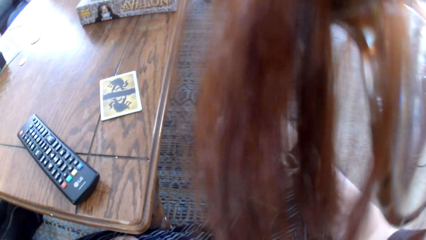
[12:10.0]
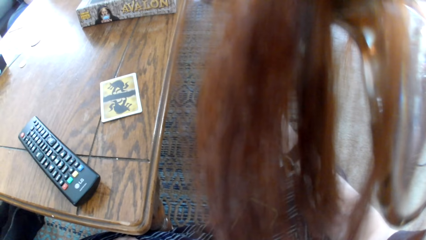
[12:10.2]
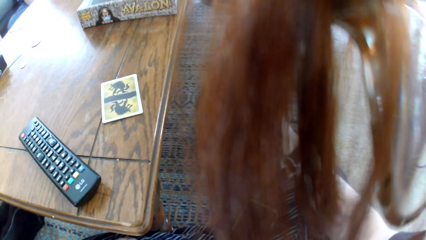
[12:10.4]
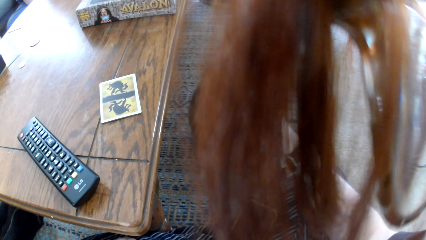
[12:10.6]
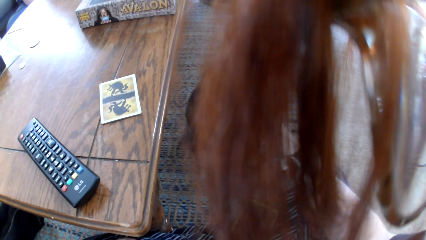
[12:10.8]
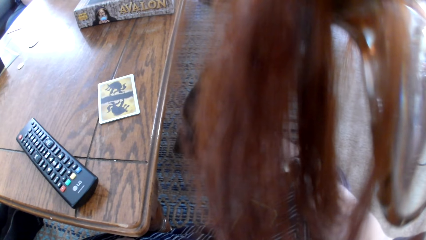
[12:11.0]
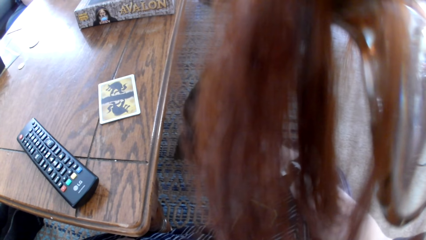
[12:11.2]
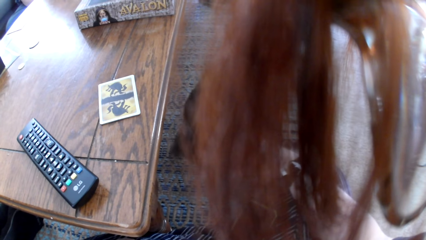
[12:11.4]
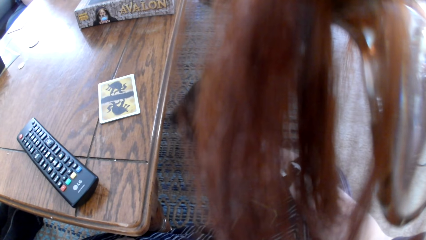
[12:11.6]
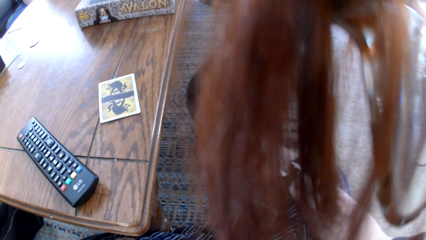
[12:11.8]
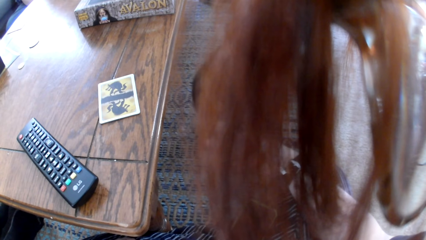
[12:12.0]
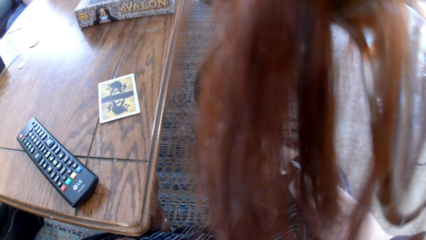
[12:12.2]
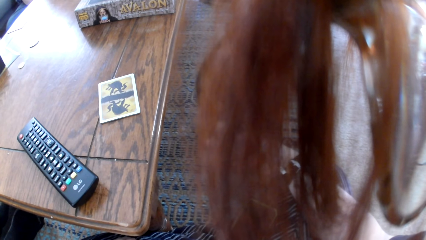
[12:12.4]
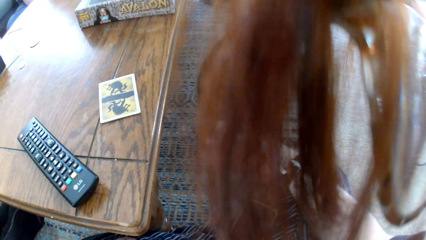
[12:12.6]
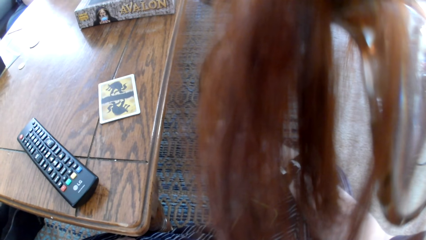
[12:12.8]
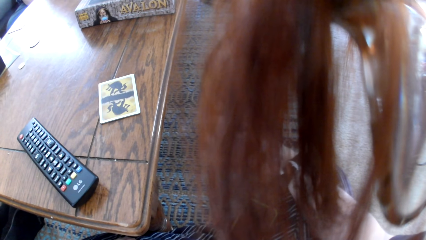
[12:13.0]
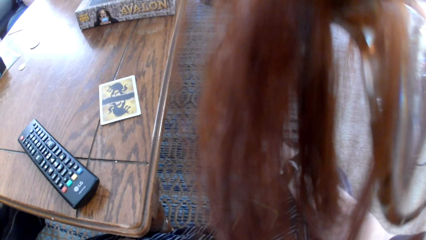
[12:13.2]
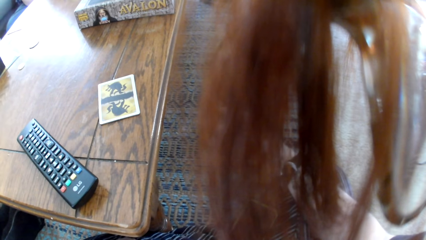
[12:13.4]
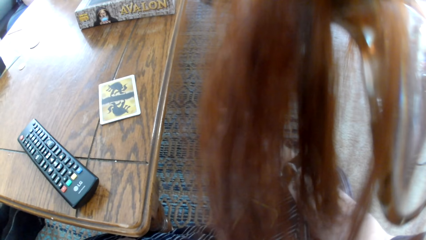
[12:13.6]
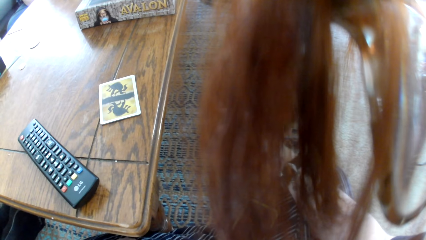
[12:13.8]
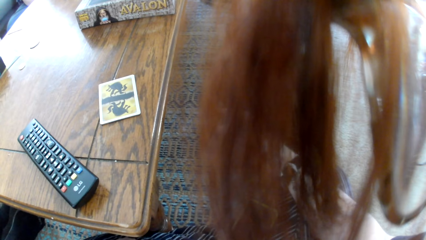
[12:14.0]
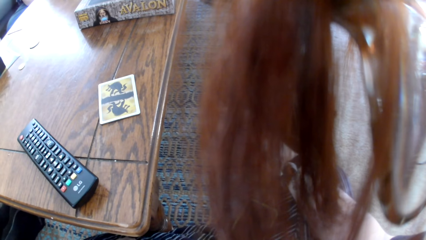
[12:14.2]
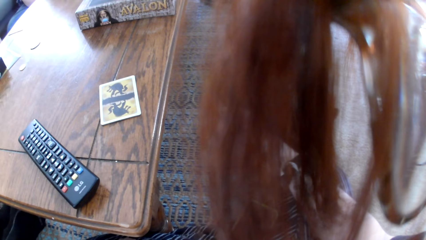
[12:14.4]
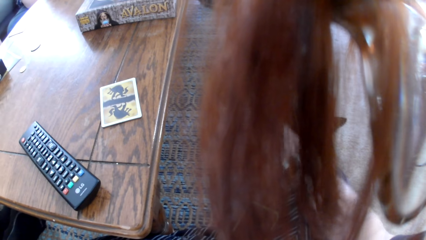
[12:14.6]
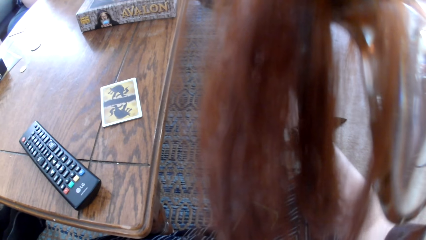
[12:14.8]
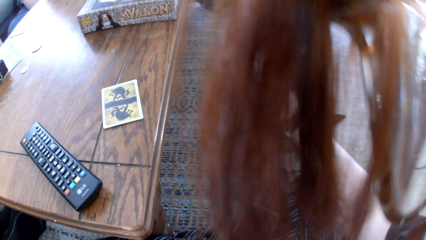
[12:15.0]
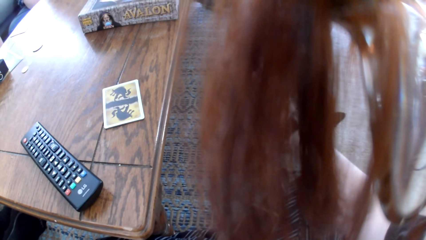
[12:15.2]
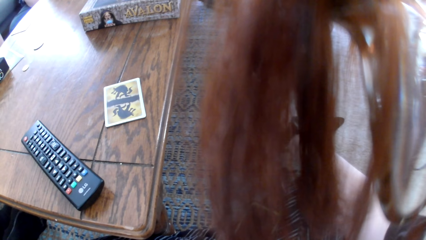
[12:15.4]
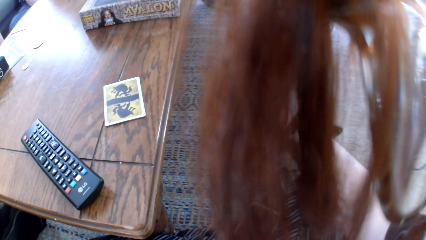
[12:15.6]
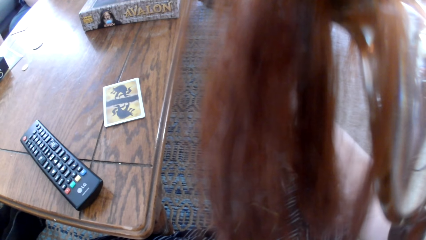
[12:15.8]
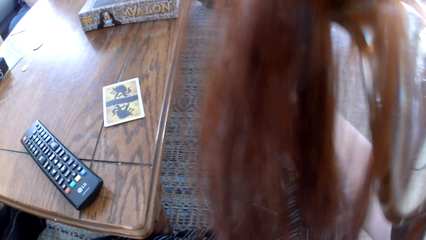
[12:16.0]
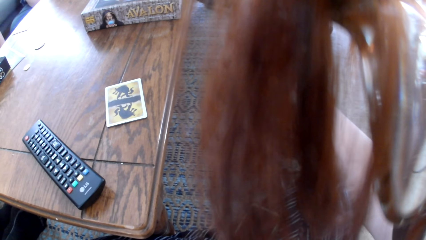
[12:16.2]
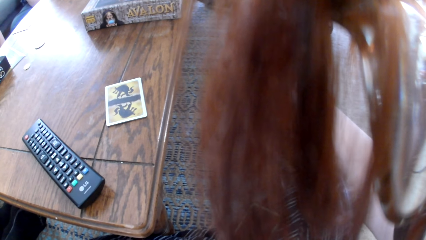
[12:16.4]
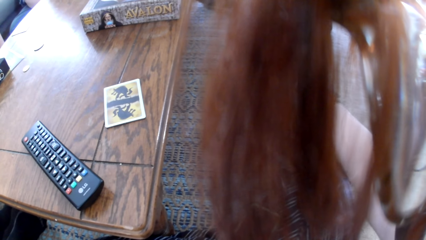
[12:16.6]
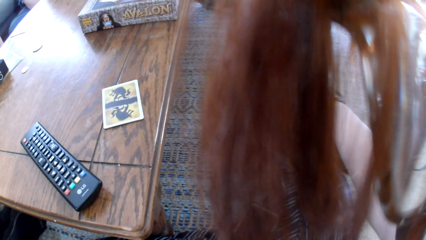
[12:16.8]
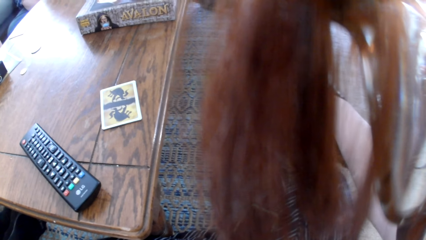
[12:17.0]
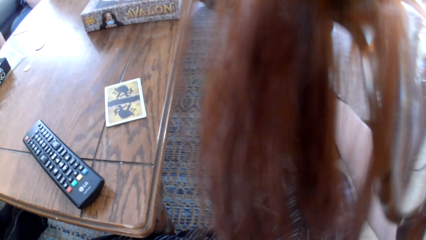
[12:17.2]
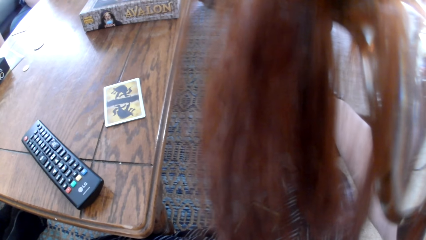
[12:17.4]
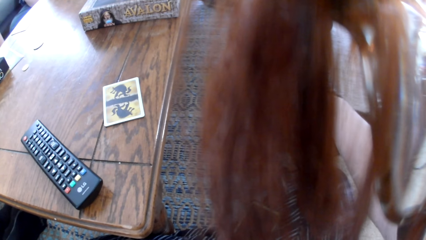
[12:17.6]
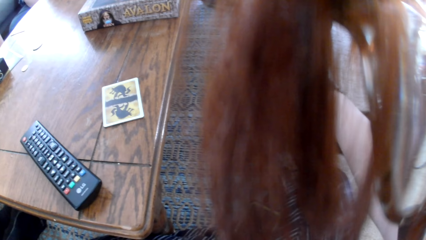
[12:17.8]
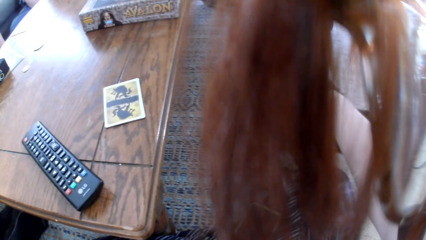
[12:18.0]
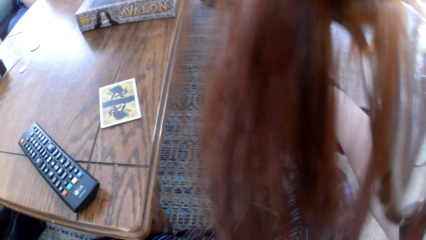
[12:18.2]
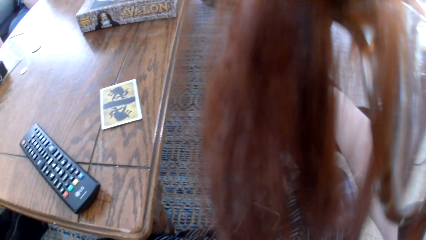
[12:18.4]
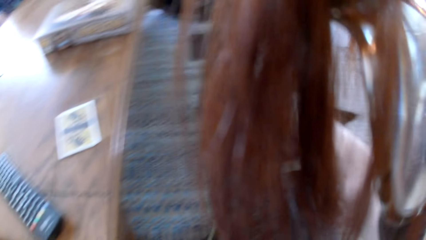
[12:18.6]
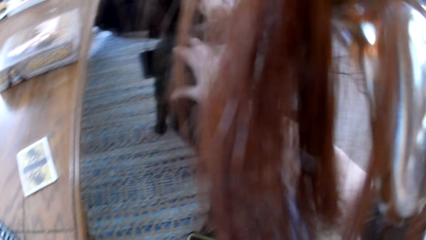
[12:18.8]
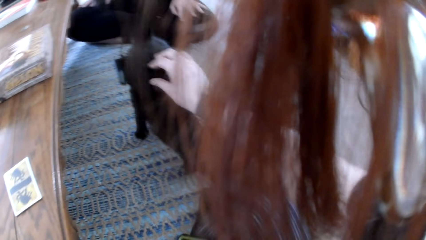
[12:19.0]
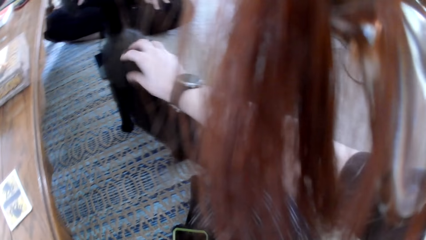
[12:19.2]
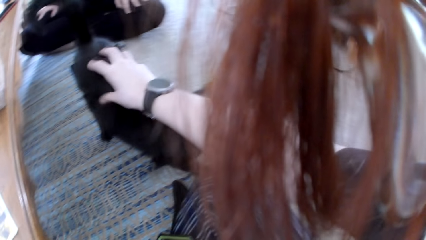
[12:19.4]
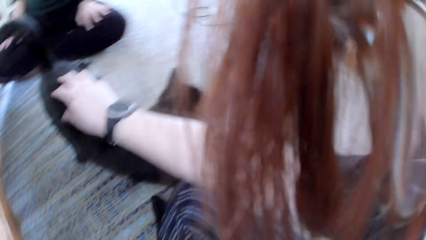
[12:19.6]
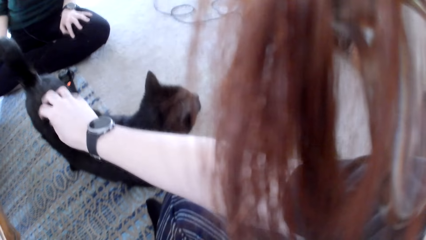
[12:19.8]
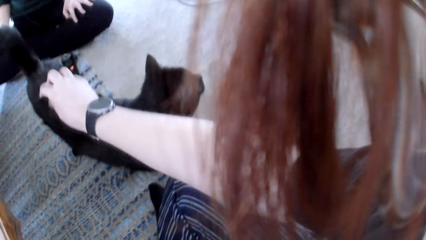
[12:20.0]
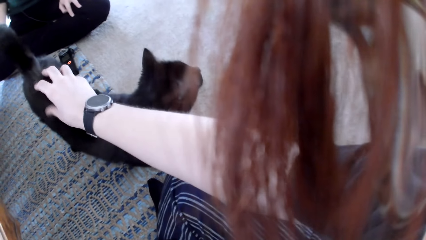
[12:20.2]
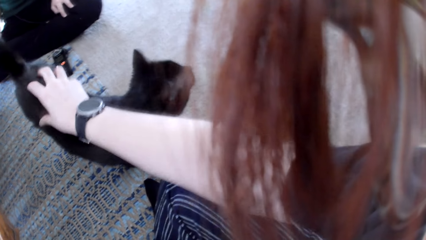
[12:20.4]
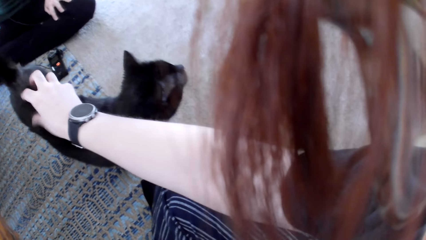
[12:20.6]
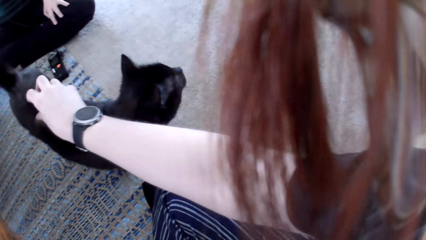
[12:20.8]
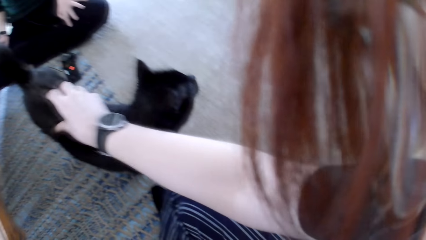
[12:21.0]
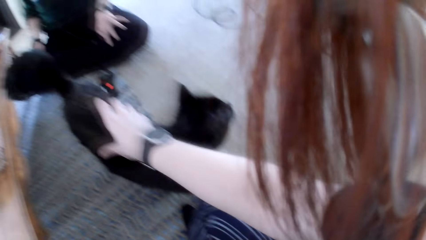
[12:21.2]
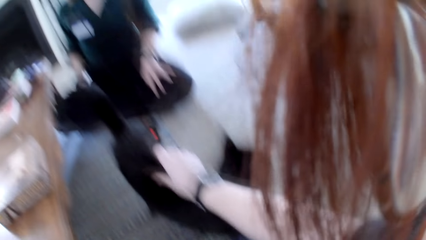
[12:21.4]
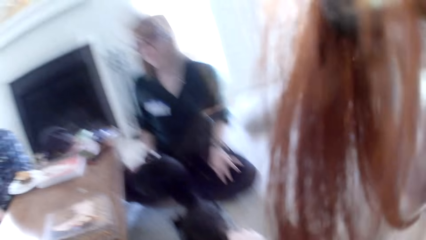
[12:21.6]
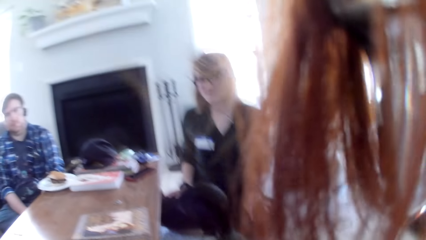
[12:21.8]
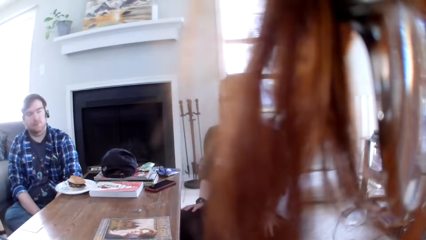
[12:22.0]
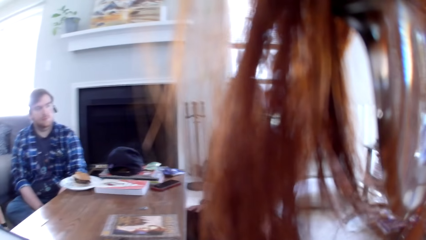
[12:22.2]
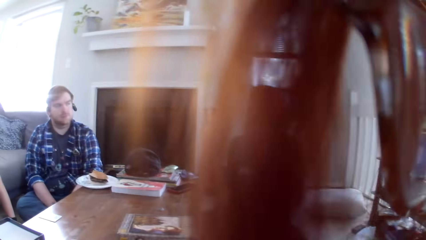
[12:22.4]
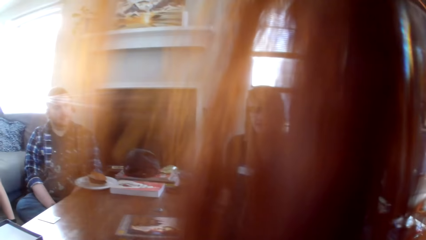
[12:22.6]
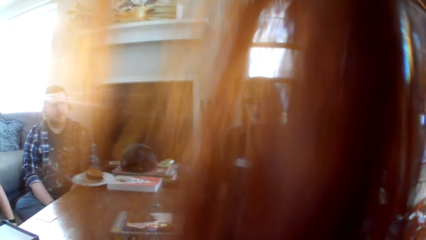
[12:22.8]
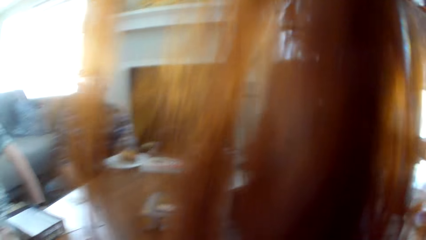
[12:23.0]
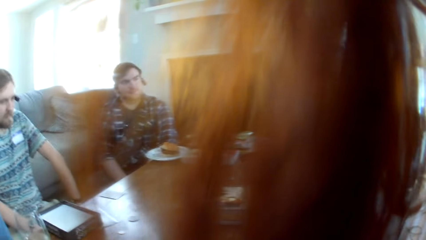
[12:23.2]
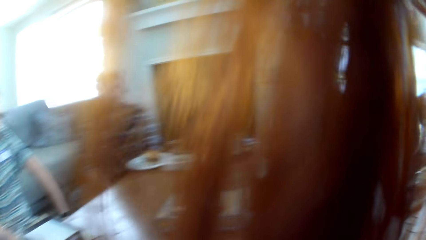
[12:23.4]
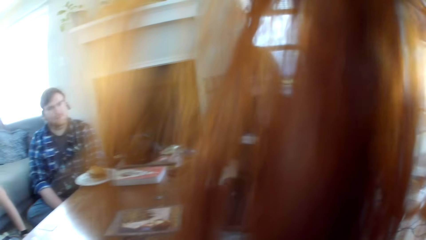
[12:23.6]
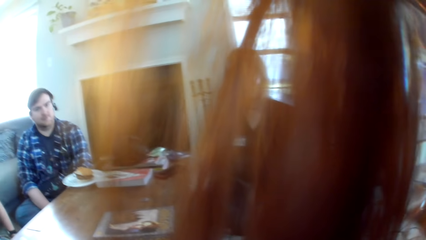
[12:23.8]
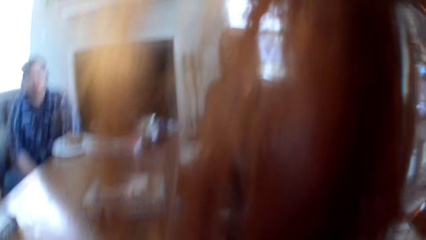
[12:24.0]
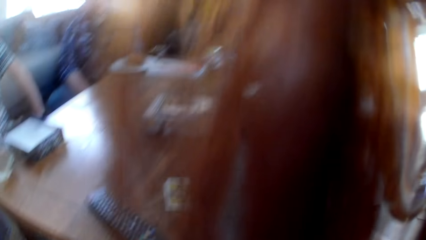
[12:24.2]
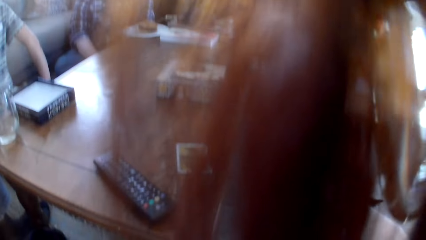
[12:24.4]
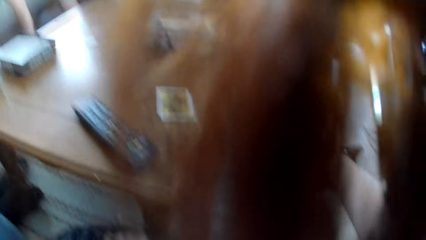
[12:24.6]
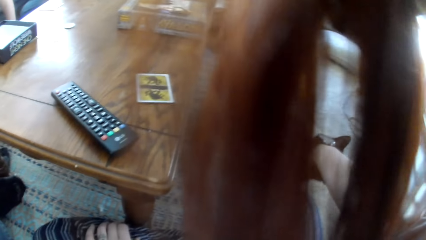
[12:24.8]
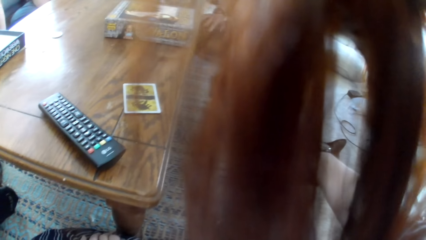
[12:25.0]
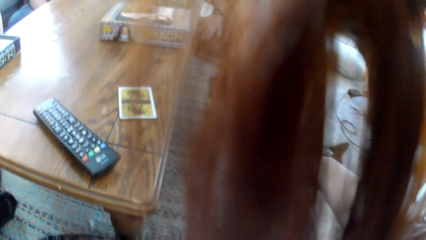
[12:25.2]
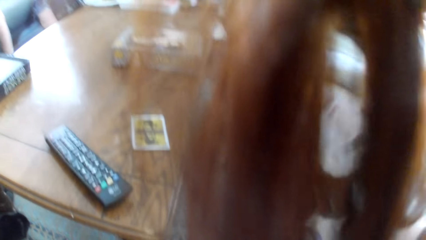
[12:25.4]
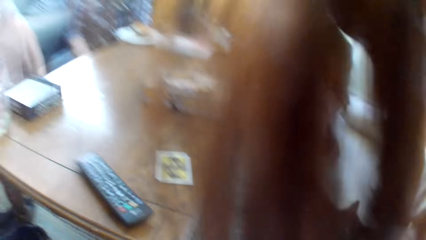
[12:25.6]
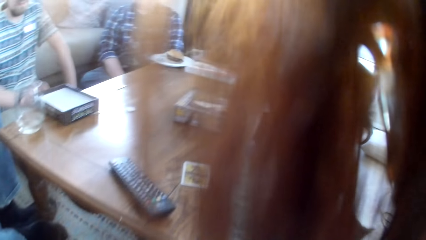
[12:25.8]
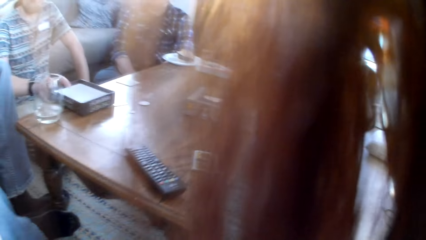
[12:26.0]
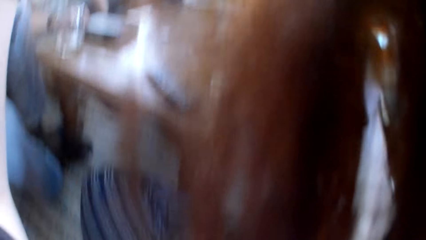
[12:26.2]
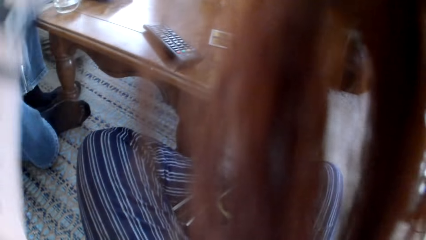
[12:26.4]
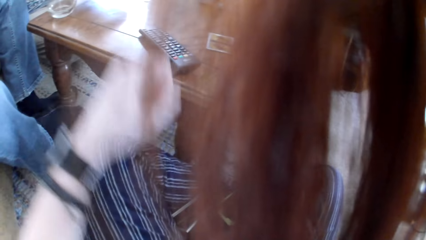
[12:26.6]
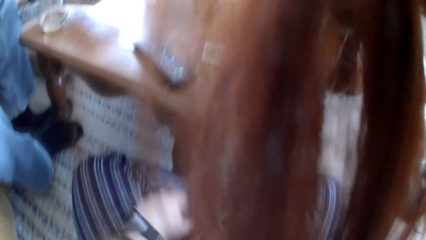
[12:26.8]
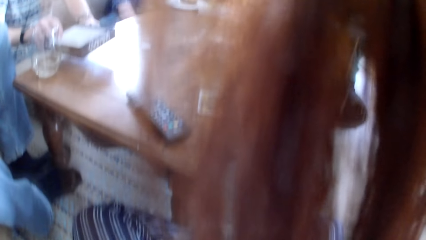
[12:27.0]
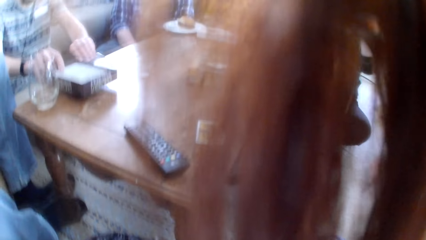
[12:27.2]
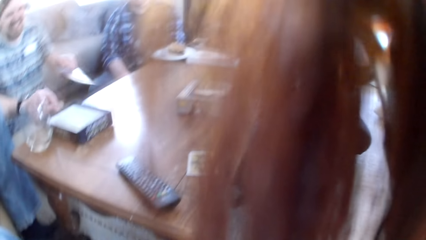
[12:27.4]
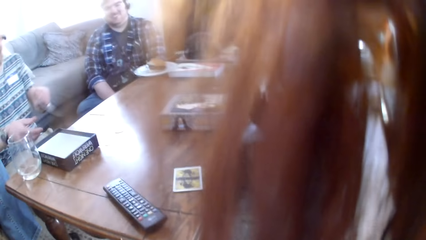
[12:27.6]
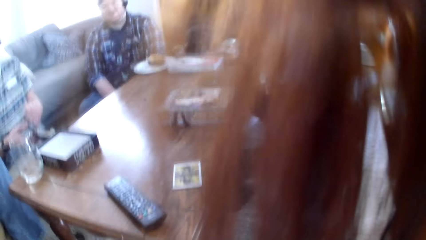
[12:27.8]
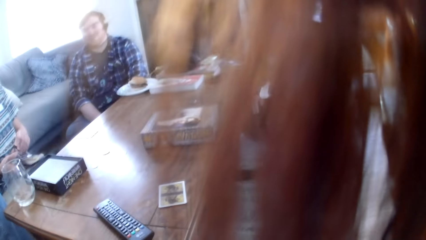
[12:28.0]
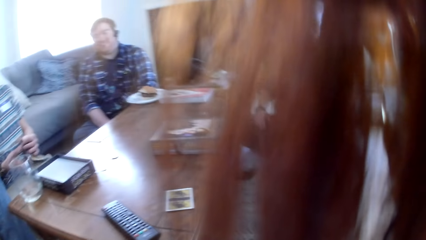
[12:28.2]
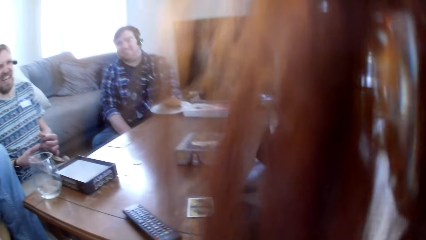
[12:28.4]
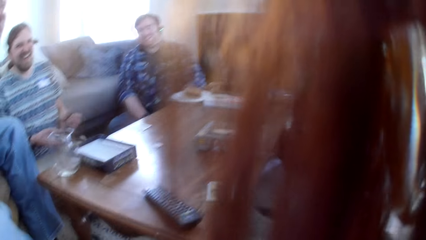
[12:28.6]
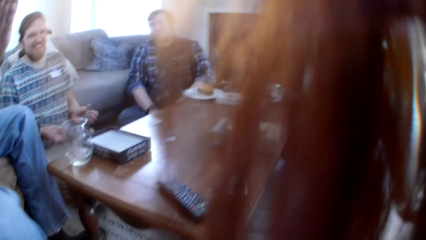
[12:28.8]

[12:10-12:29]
A woman talks to the colleagues. The camera wearer looks at the cat. They look at the colleagues. They respond to the woman. The woman laughs to the colleagues. A man takes a booklet on the table.
